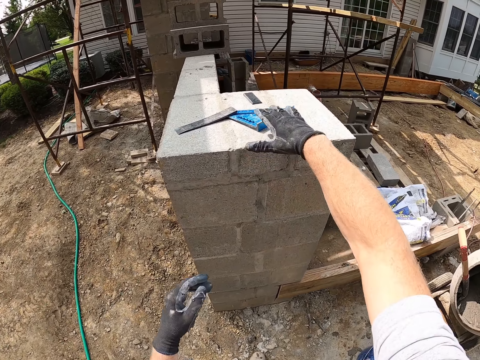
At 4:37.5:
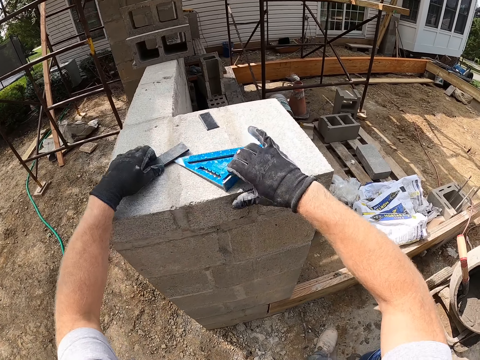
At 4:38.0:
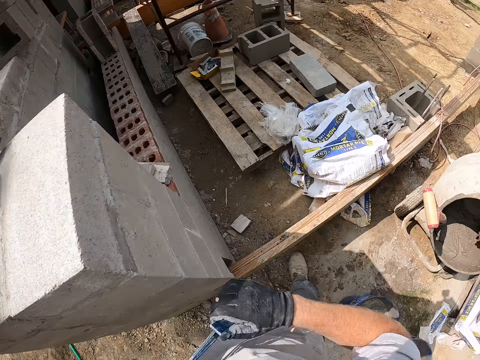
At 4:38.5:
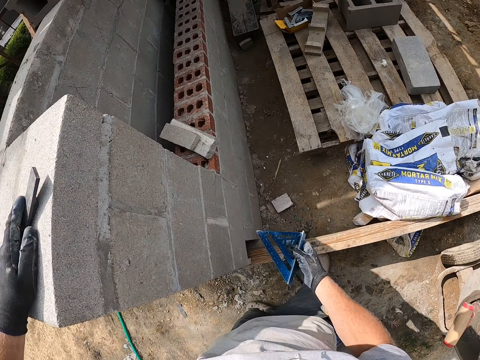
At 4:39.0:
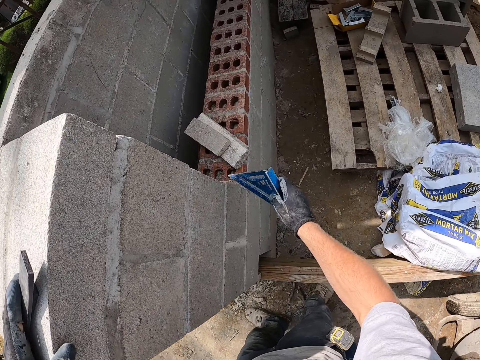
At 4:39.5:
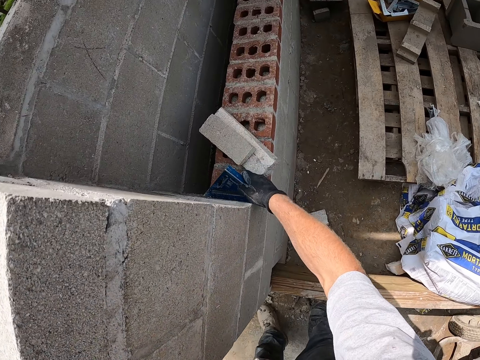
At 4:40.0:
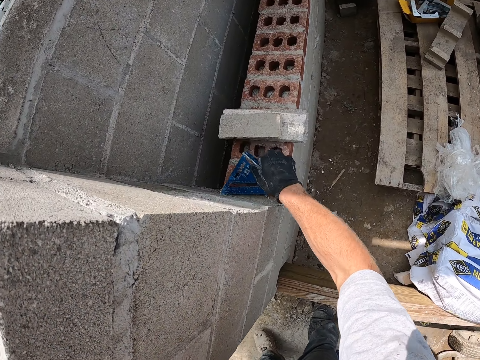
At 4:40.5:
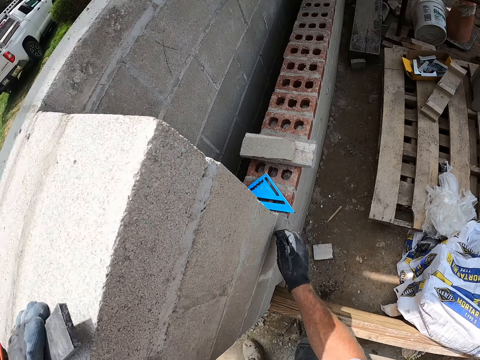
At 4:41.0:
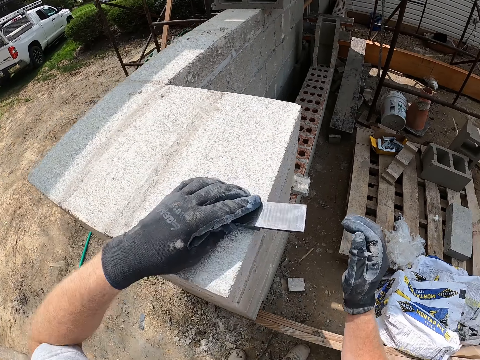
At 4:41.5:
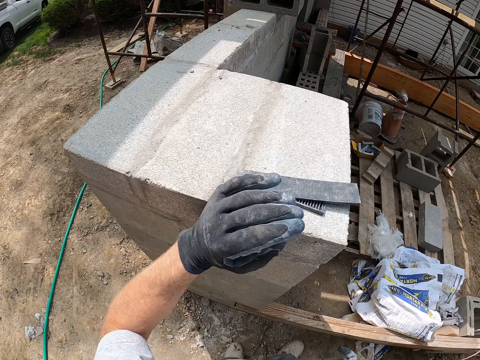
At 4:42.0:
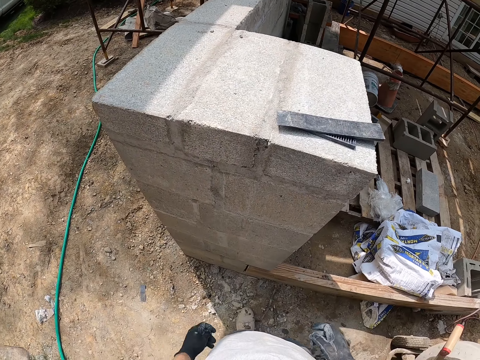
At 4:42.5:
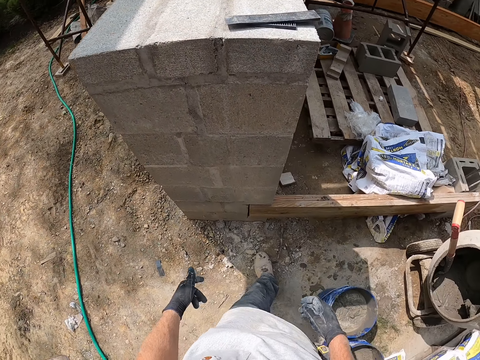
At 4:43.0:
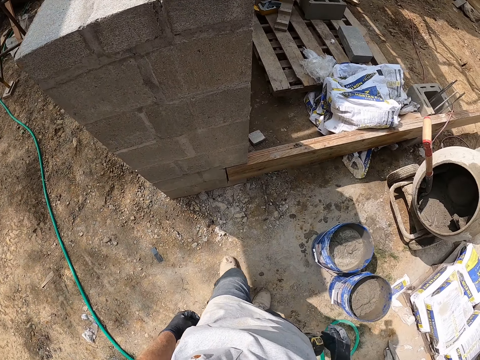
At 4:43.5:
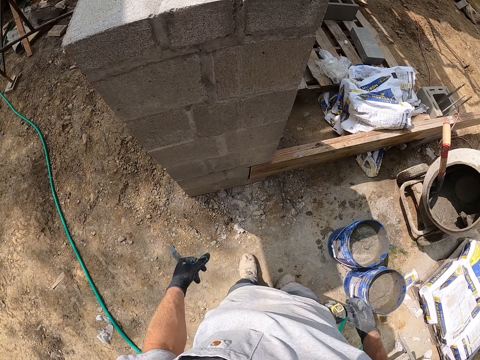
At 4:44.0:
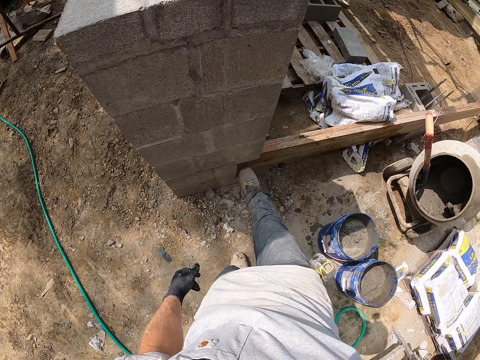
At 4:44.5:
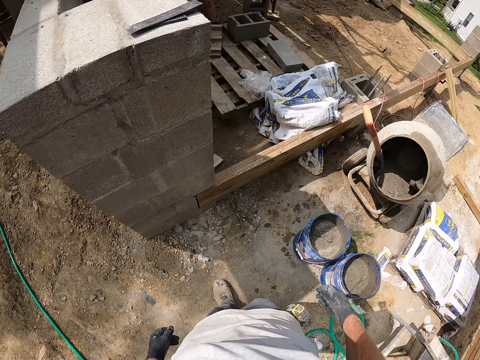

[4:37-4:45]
The camera wearer walks in the compound. They pick up the speed square, pick up the protractor. They drop the speed square. They put the protractor on the wall. They move an object. They look around. They kick the wood on the concrete. They stand in the compound.

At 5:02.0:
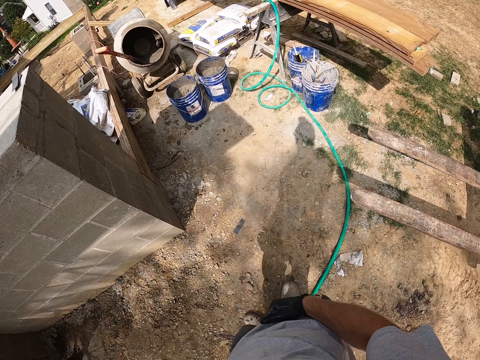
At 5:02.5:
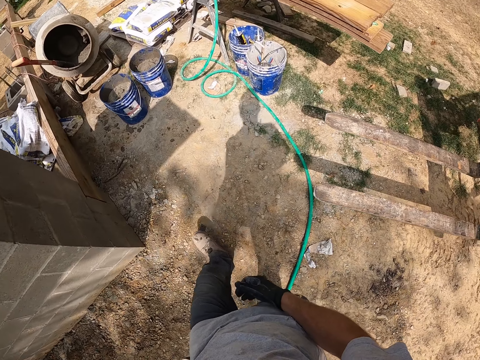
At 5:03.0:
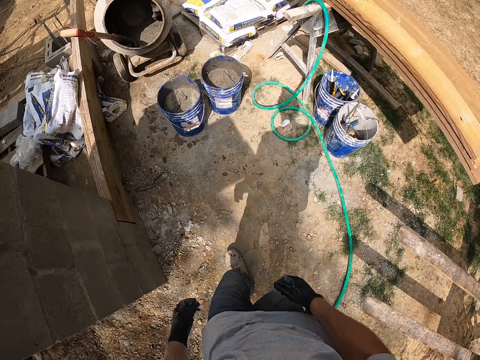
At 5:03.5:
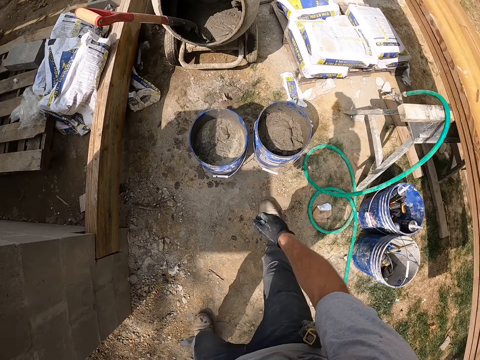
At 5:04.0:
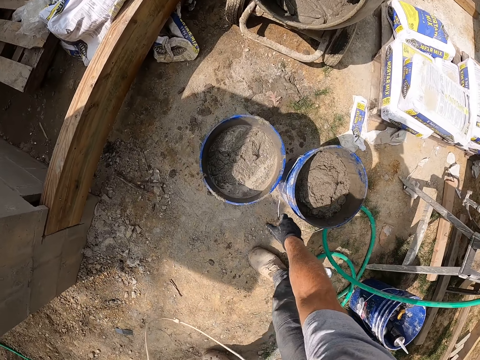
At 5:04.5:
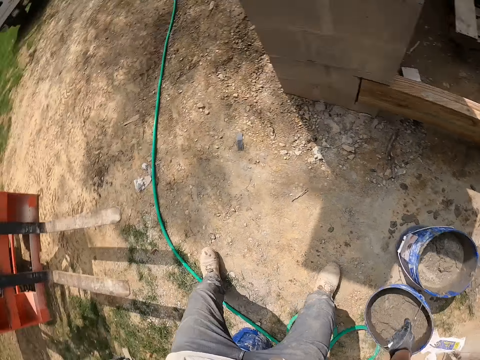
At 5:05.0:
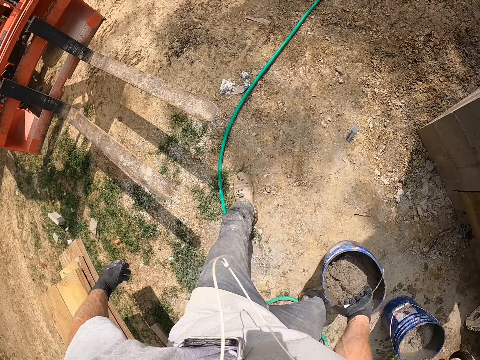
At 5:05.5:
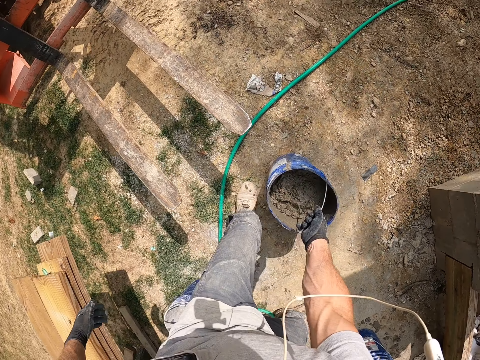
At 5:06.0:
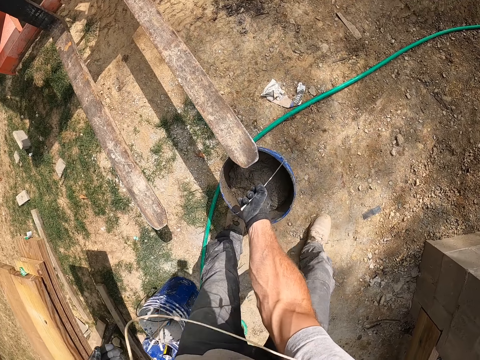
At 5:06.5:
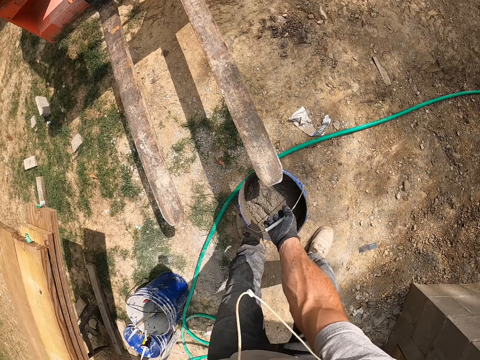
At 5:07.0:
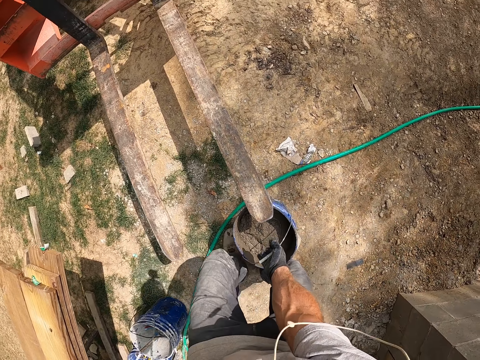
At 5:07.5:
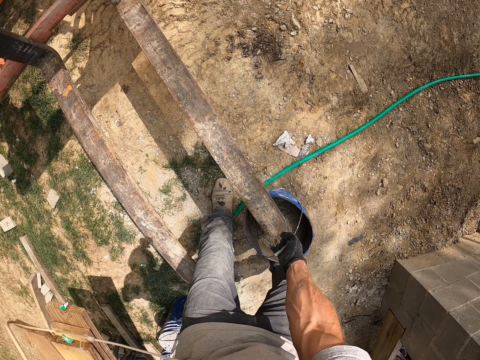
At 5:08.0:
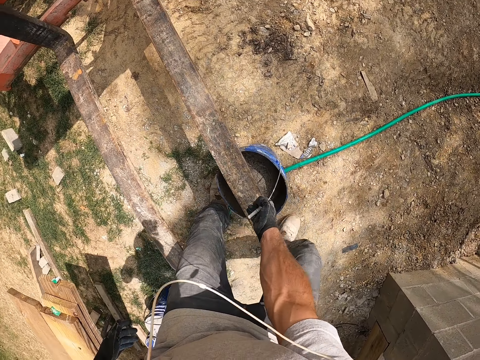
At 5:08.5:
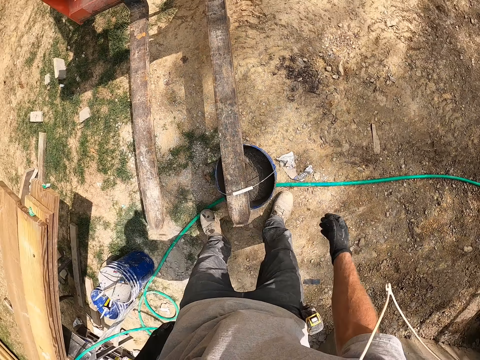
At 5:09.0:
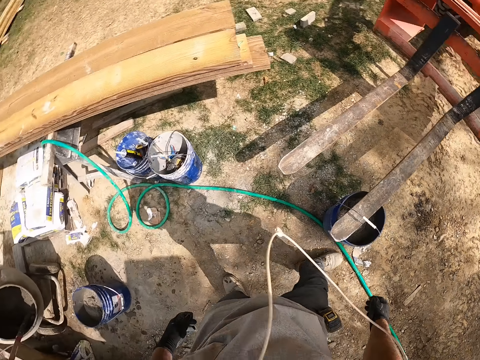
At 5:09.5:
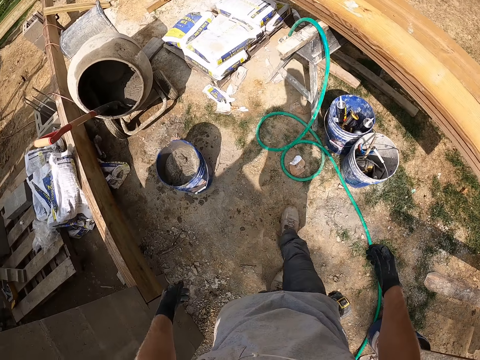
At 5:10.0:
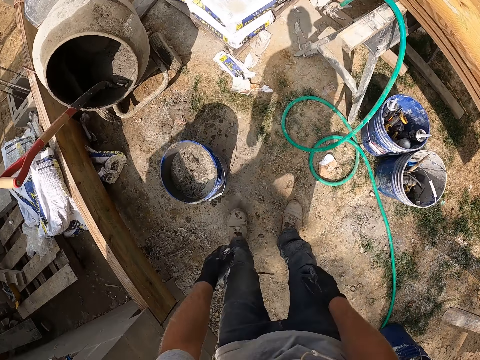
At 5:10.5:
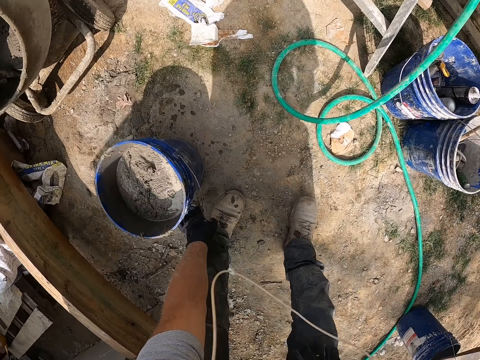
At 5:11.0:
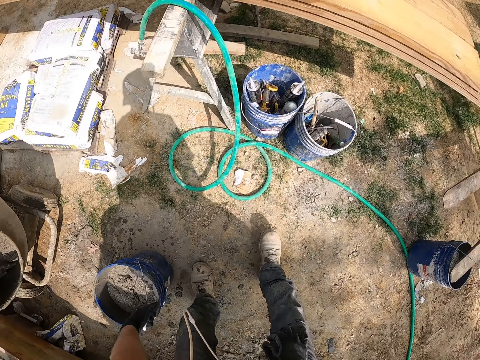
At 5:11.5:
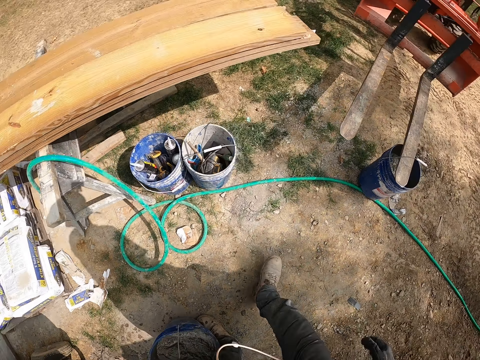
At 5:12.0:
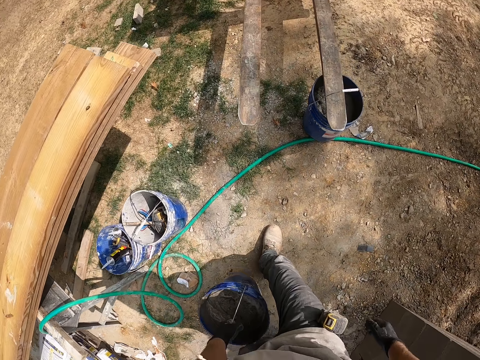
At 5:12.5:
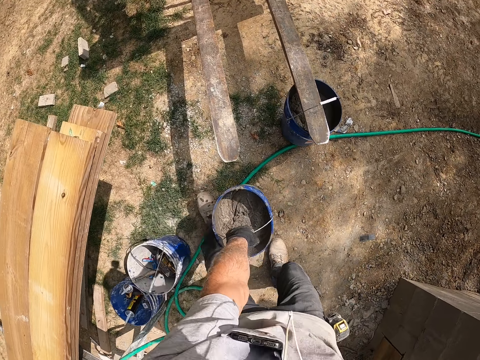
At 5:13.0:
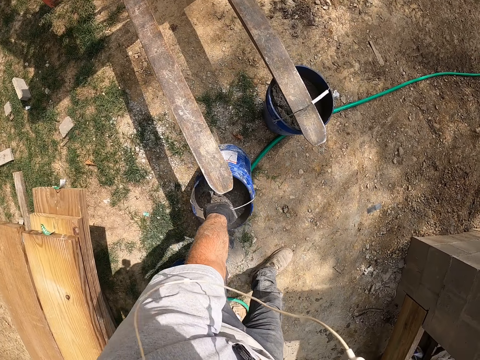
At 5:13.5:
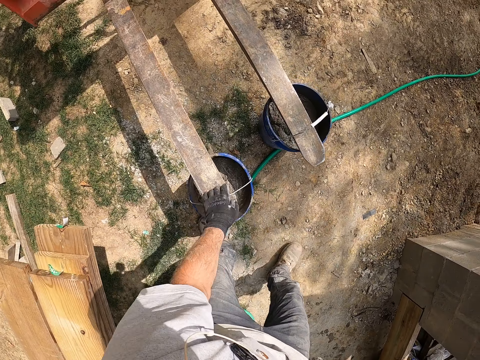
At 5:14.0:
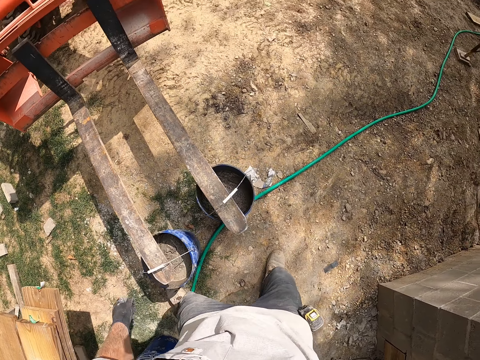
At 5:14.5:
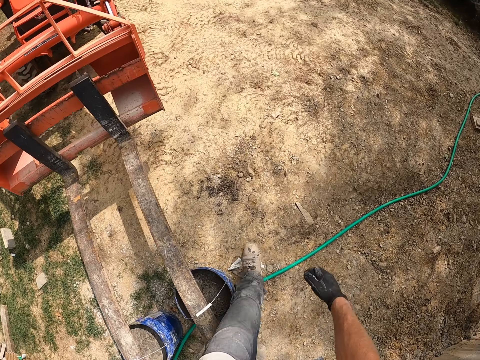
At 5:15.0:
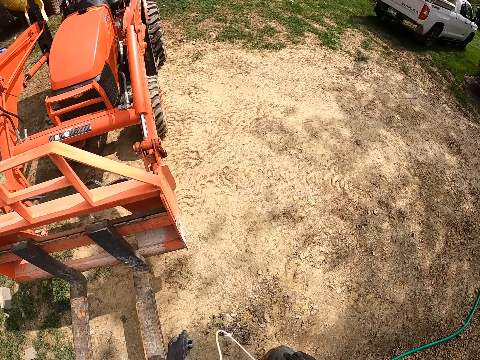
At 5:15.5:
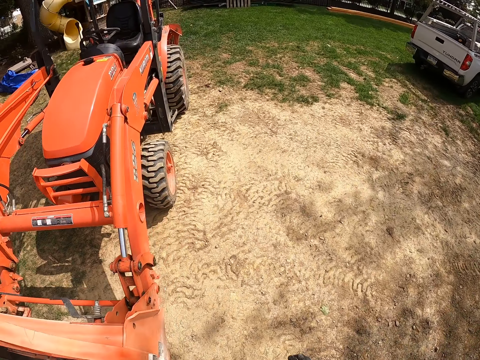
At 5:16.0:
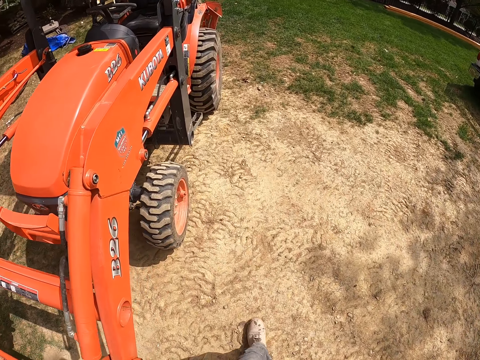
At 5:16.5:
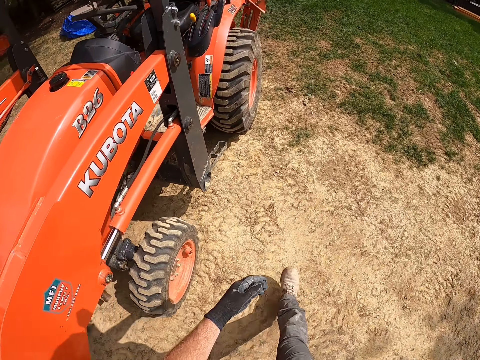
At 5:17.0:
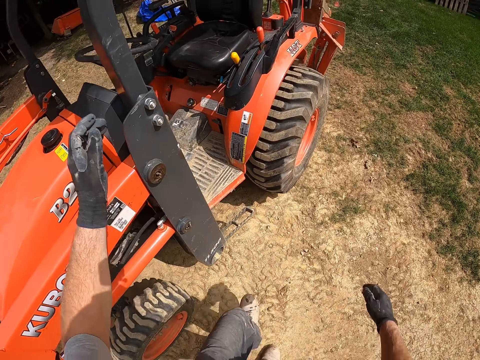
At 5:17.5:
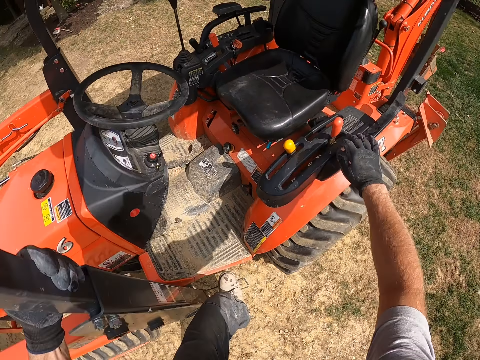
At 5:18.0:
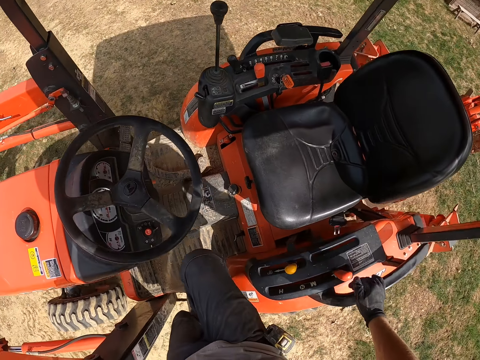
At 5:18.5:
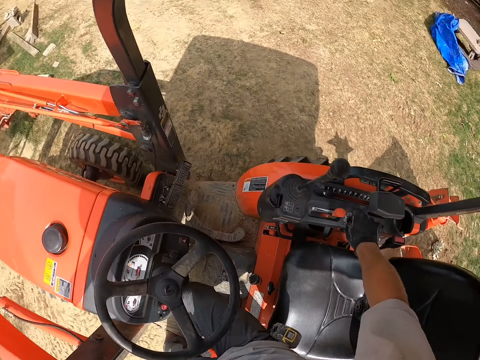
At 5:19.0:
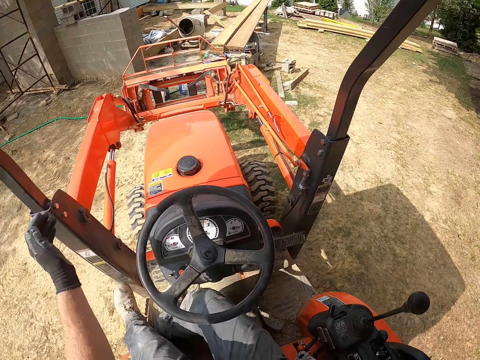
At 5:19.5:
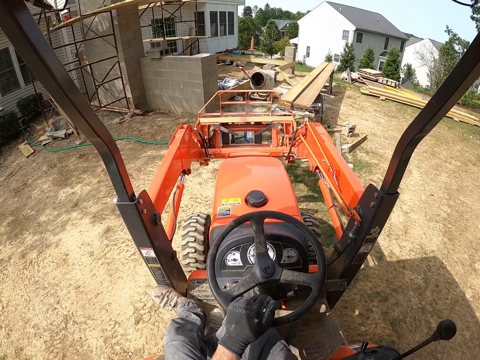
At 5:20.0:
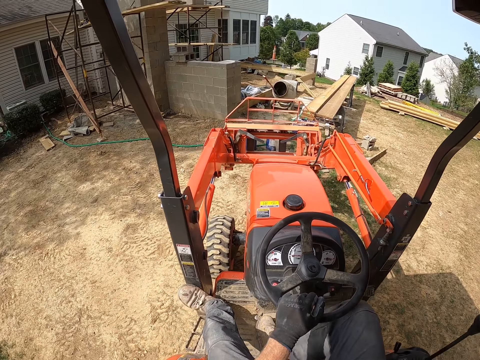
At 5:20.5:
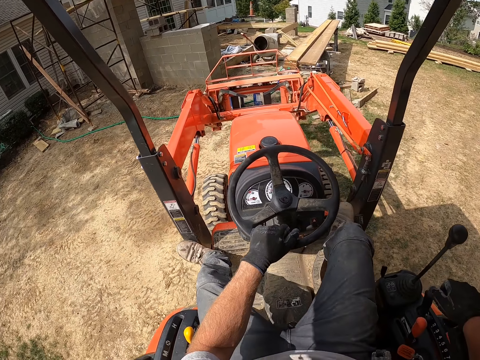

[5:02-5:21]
The camera wearer walks. They pick up a bucket of concrete. They place the bucket of concrete on the forklift. They put the bucket on the ground. They hang the bucket on the forks on the forklift. They walk. They pick up a bucket of concrete. They walk. They place the bucket of concrete on the forklift. They put the bucket on the ground. They hang the bucket on the forks on the forklift. They walk in the compound. They board the forklift. They sit down.
